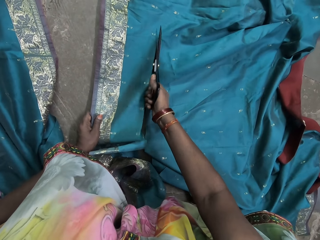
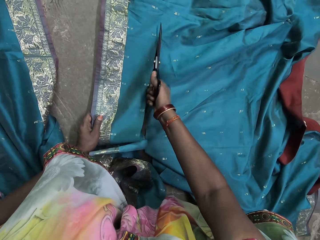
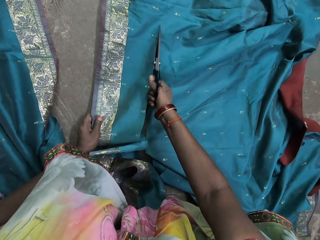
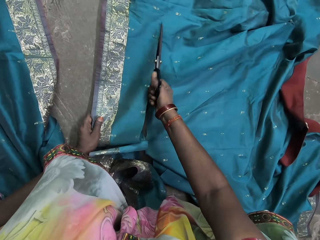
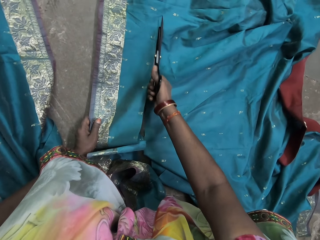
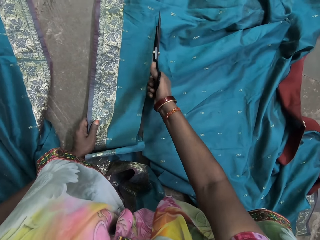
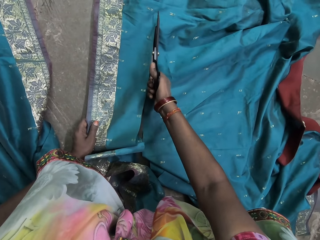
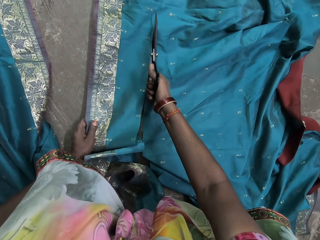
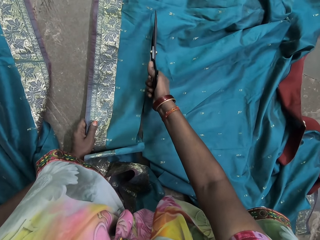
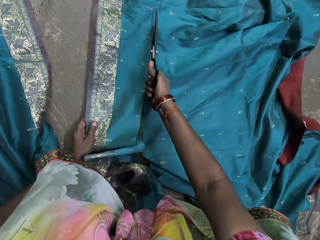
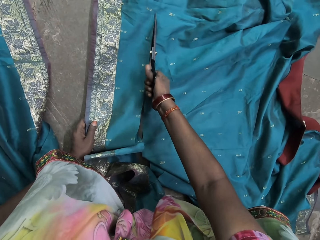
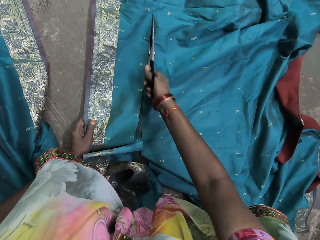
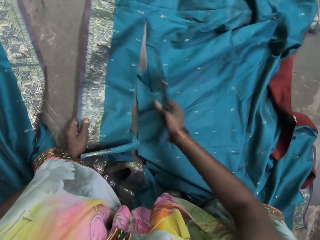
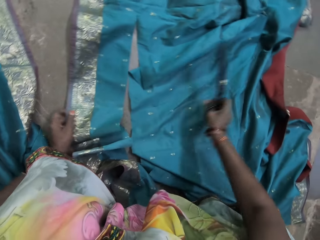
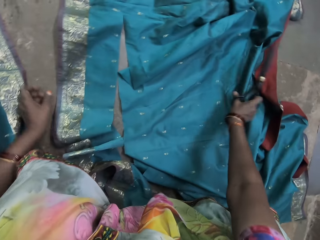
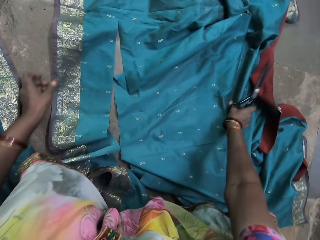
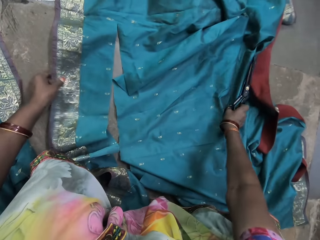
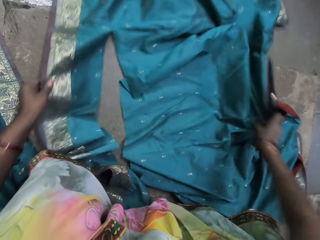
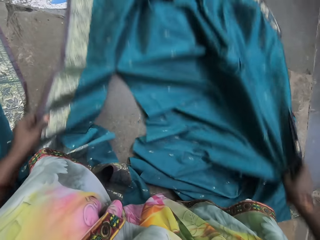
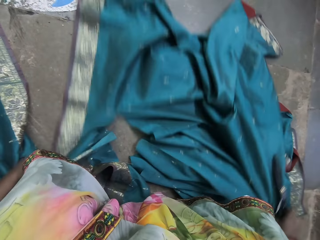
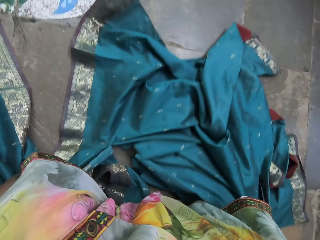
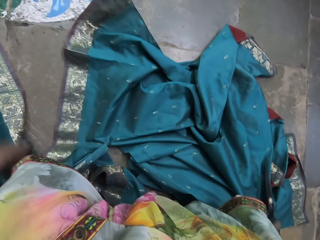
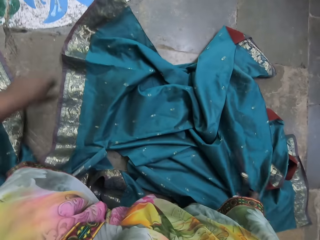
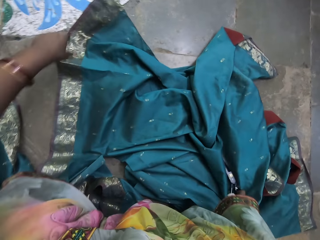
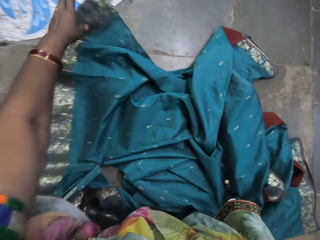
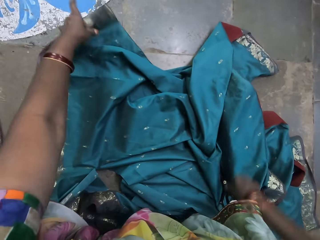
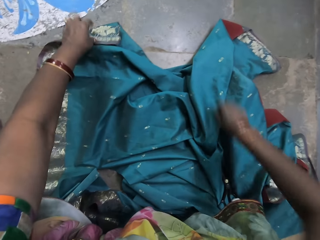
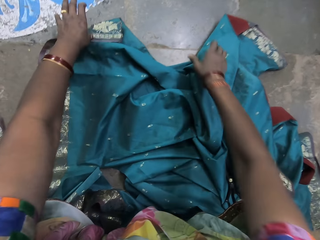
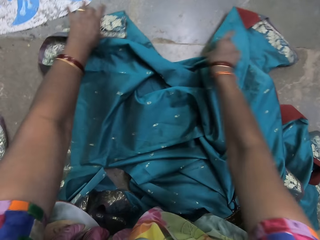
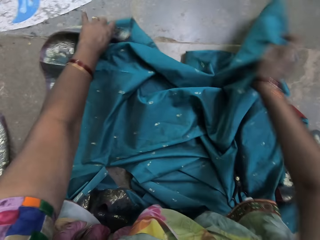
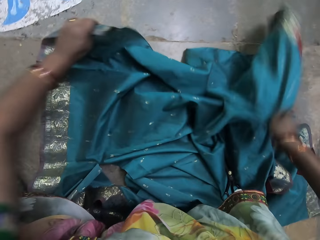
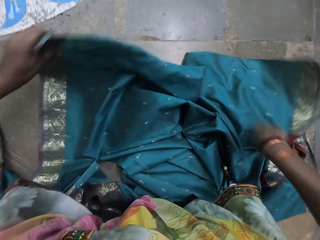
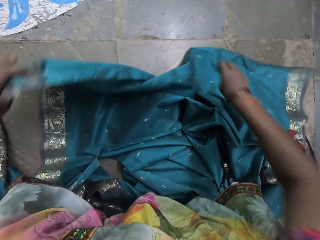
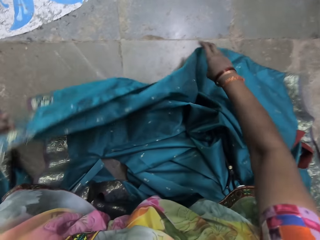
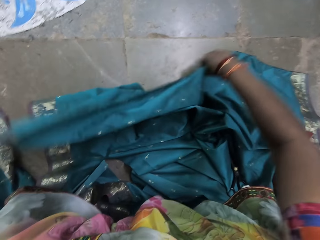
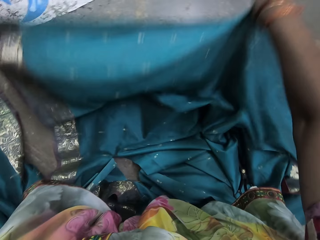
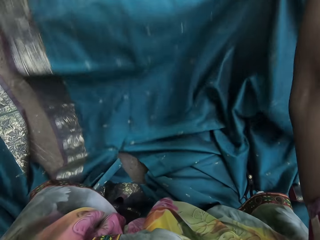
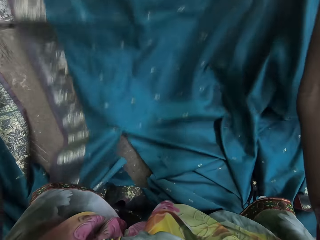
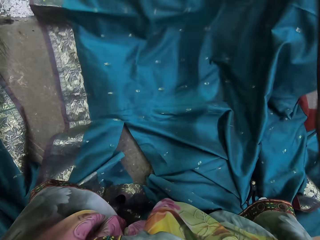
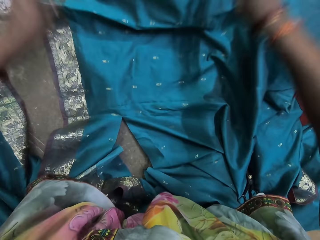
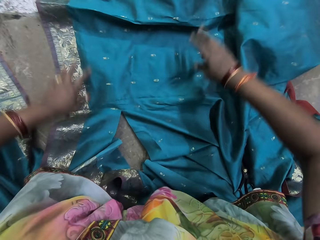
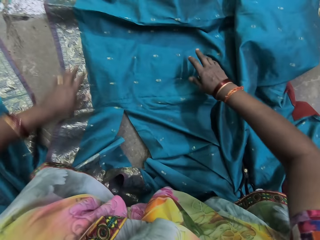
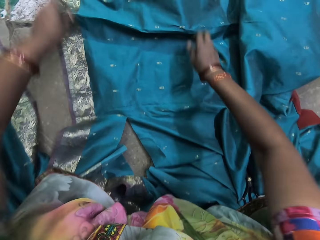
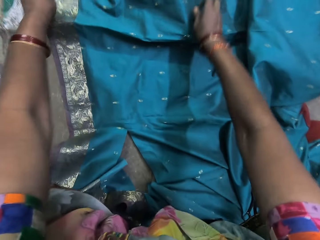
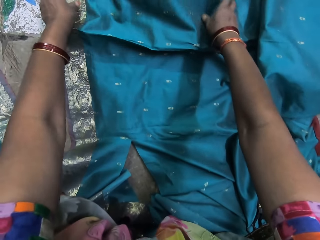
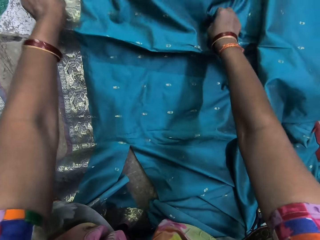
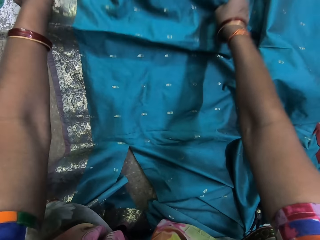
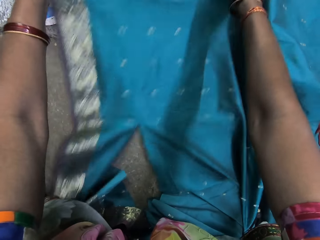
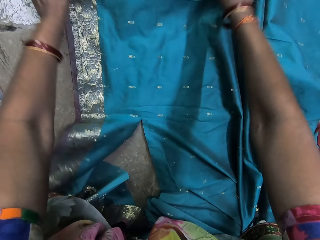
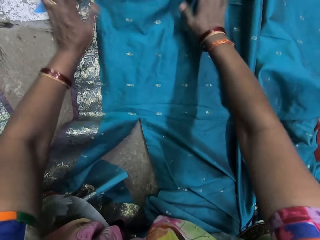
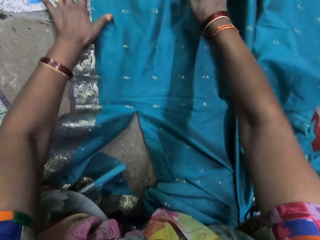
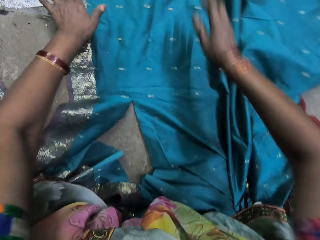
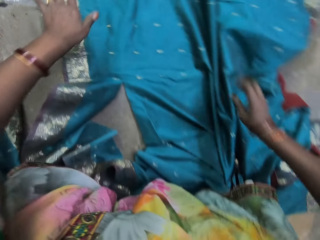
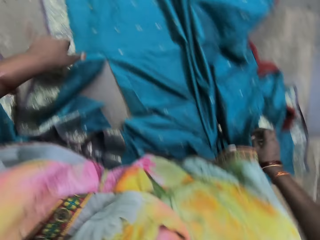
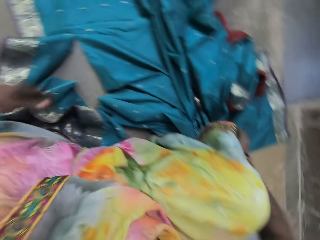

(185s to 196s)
The camera wearer moves the green cloth on the floor with both hands. She pulls the cloth. She places the scissors on the green cloth with her right hand. She moves the green cloth on the floor with both hands. She picks the green cloth from the floor with both hands. She spreads out the cloth. She places the green cloth on the floor with both hands. She moves the green cloth on the floor with both hands.

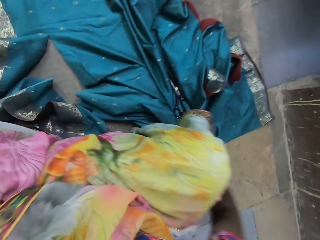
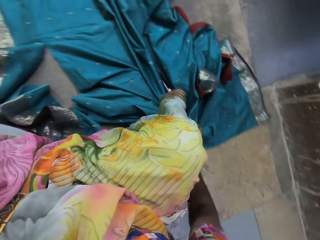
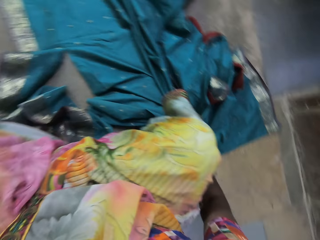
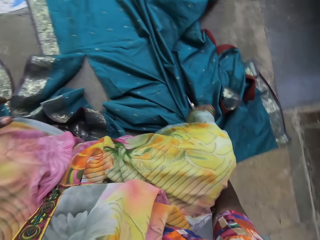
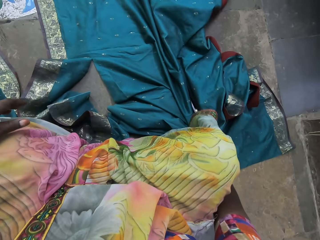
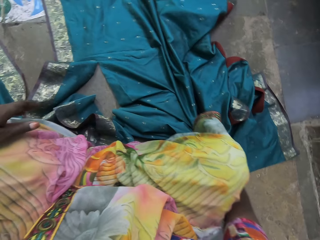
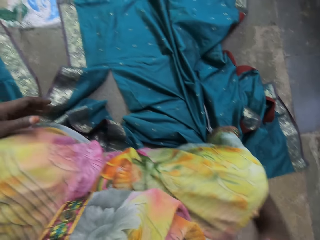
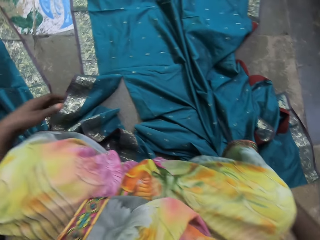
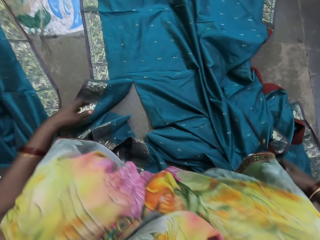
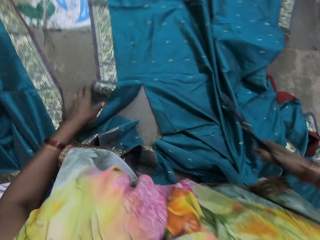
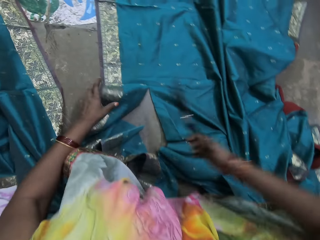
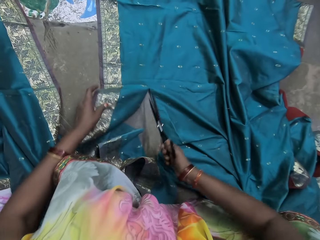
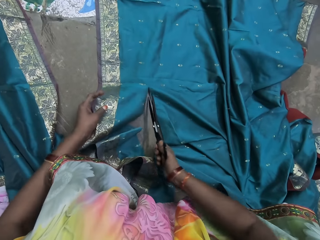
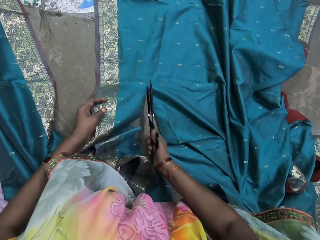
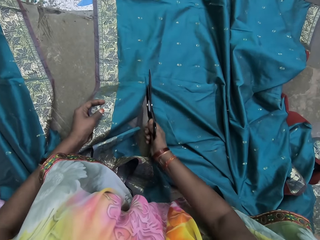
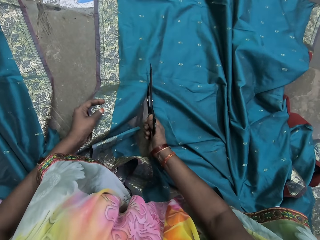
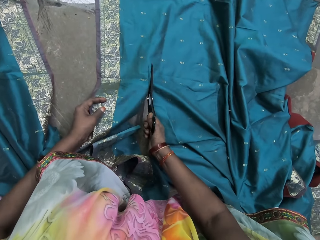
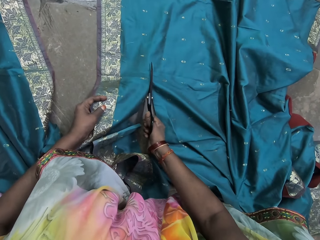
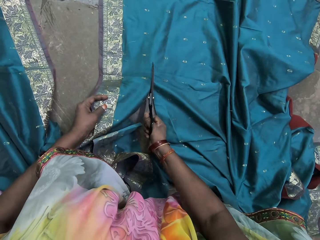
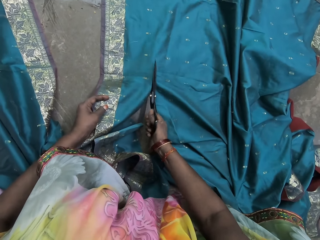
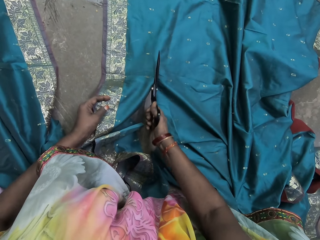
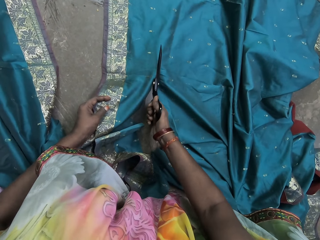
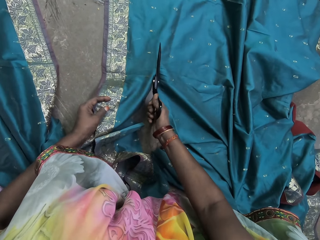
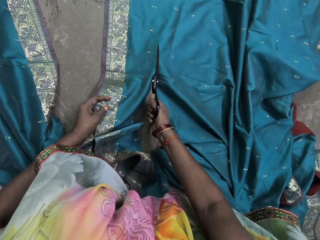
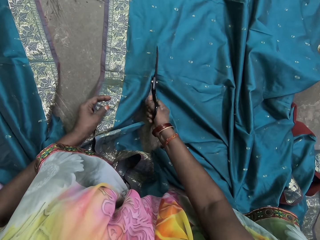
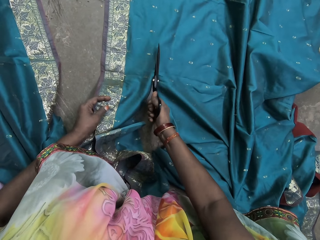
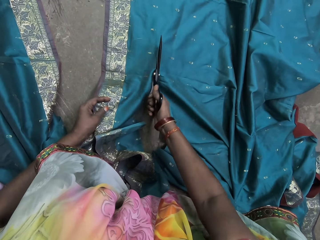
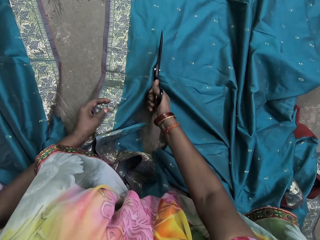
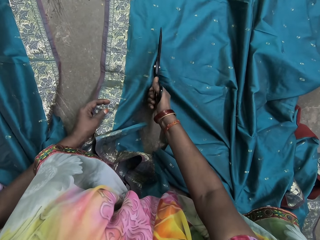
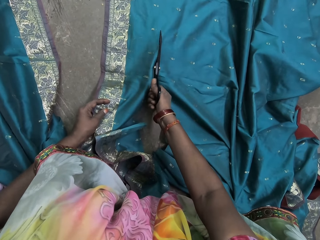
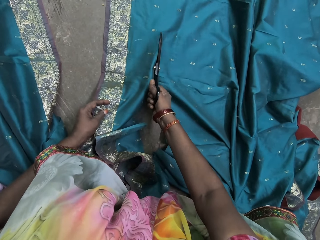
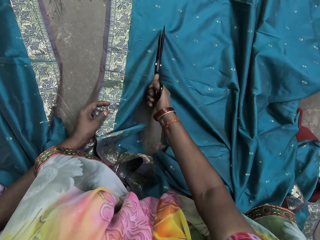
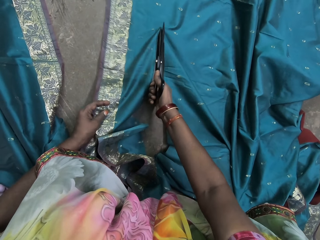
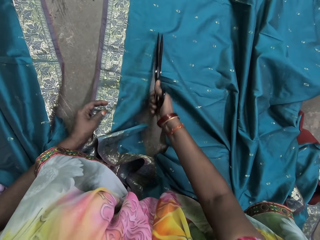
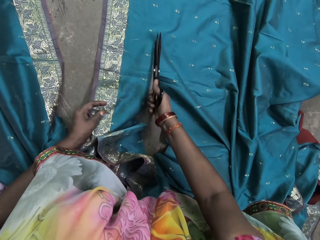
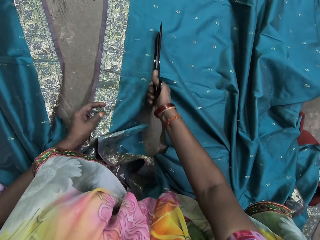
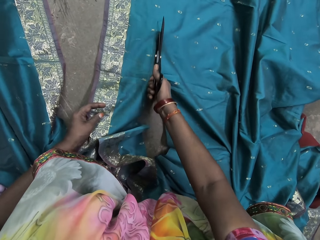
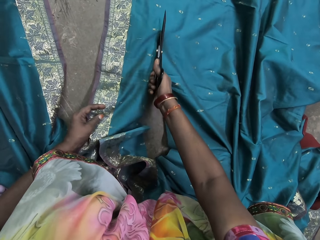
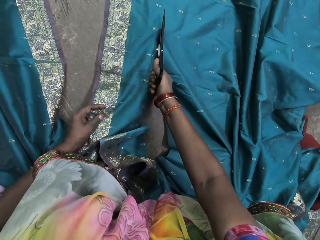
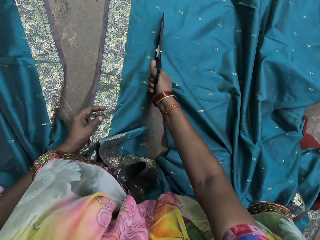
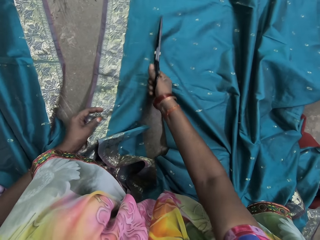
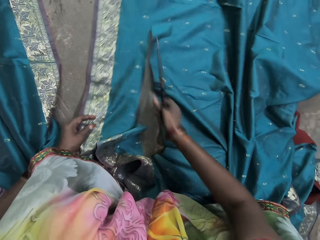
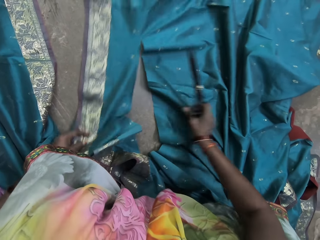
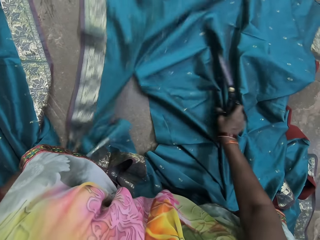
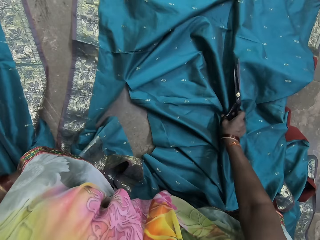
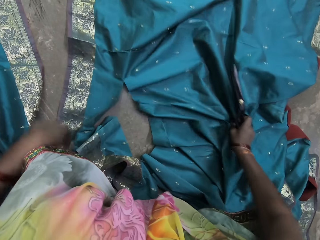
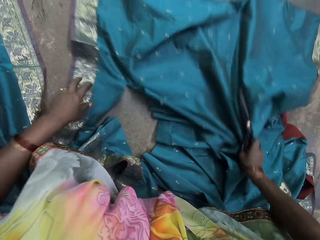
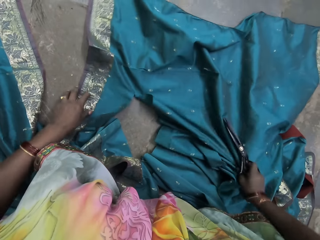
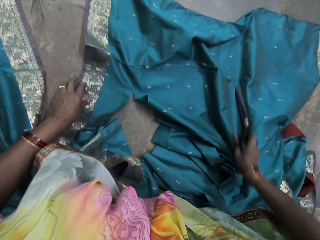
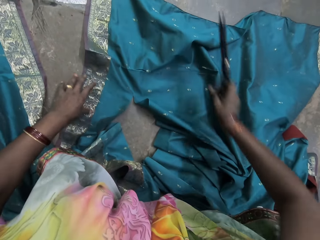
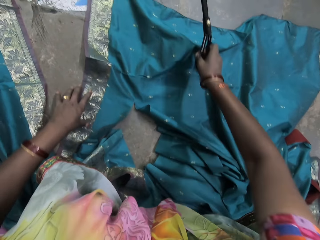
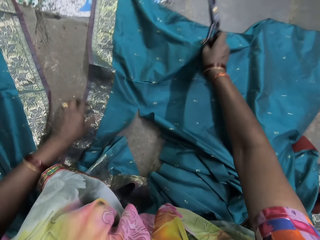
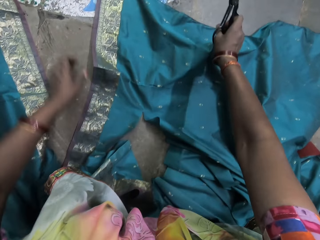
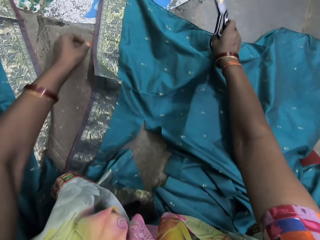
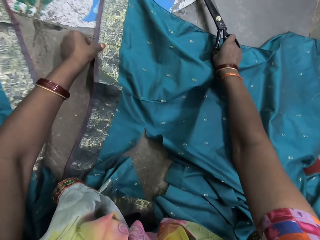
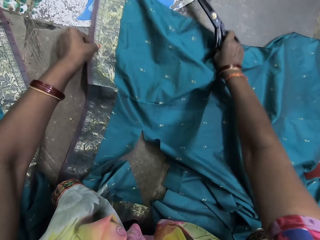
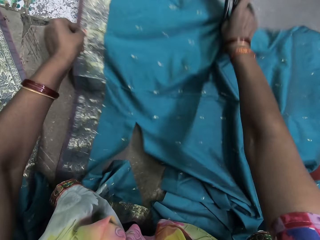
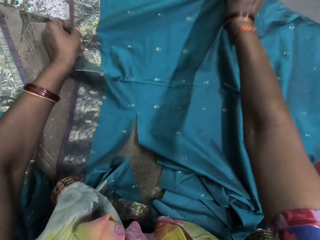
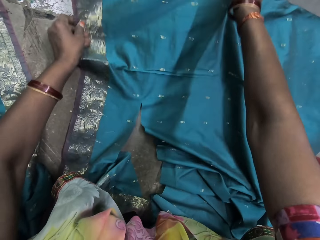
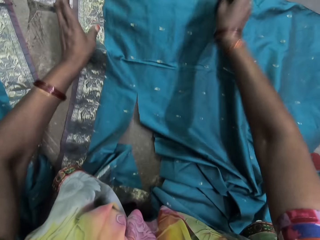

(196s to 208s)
The camera wearer picks the scissors from the green cloth with her right hand. She holds the green cloth with her left hand. She cuts the green cloth with the scissors in her right hand. She places the scissors down. She moves the green cloth on the floor with both hands. She pulls the dress.
